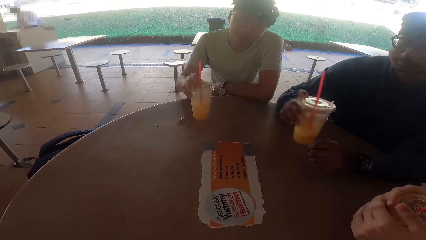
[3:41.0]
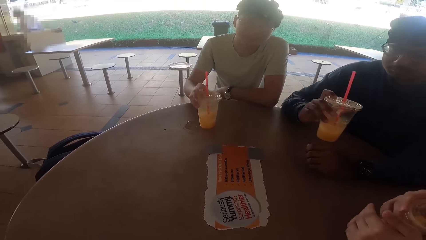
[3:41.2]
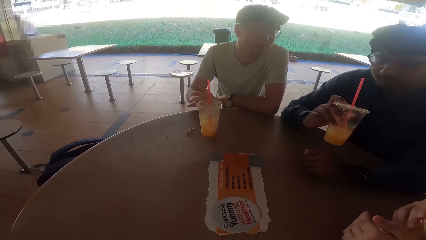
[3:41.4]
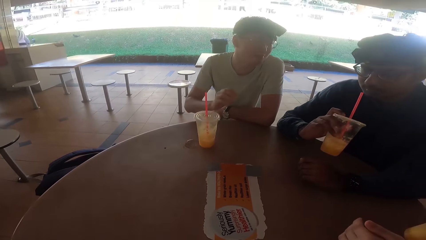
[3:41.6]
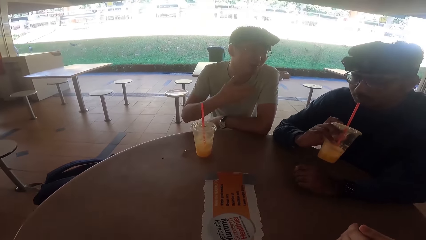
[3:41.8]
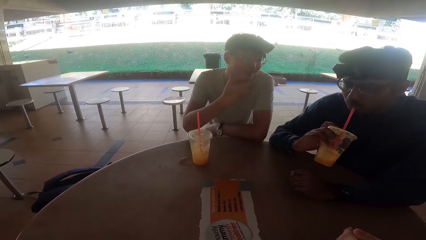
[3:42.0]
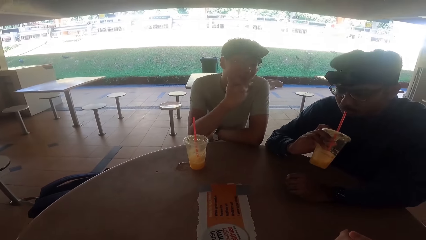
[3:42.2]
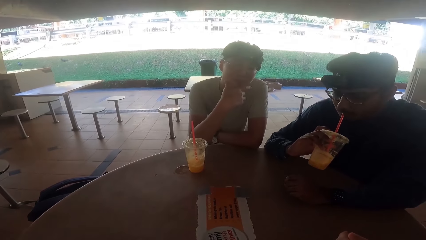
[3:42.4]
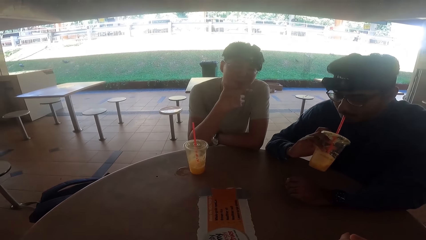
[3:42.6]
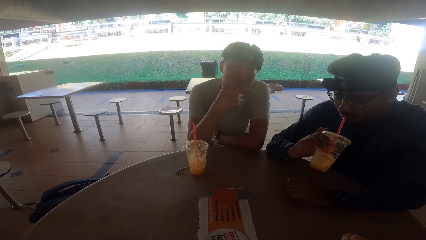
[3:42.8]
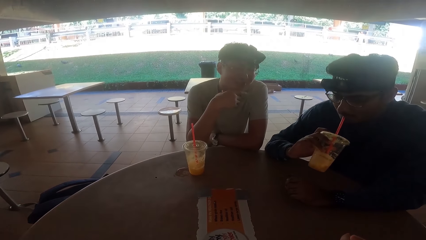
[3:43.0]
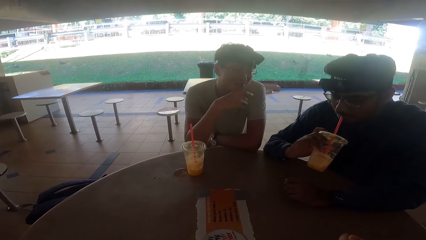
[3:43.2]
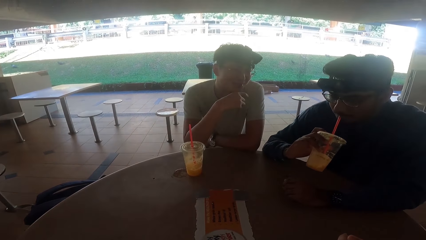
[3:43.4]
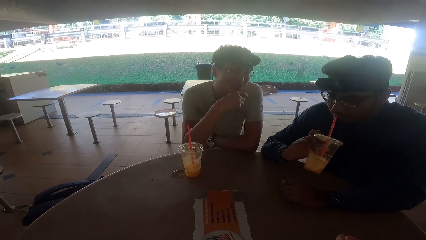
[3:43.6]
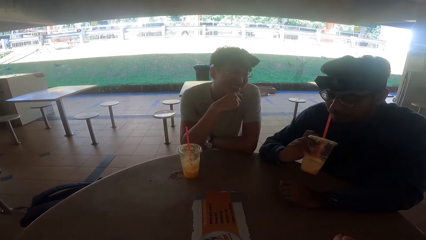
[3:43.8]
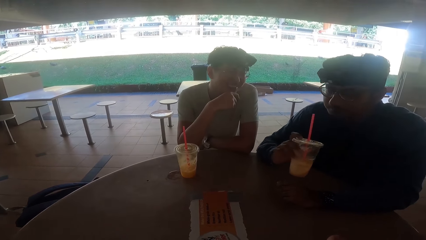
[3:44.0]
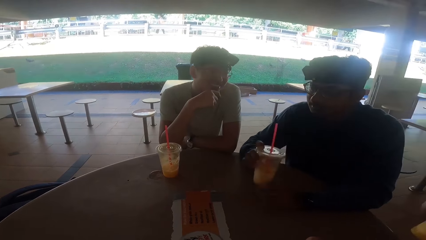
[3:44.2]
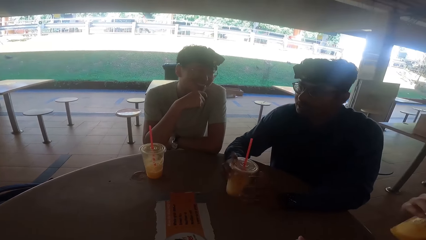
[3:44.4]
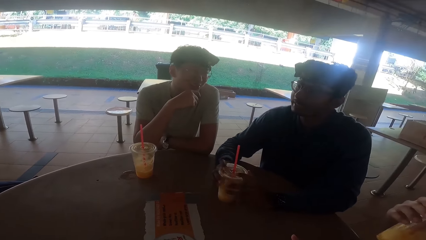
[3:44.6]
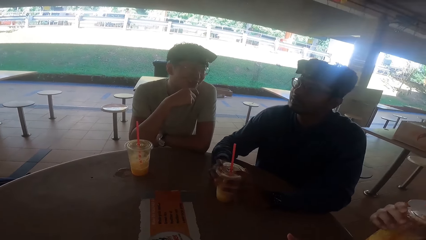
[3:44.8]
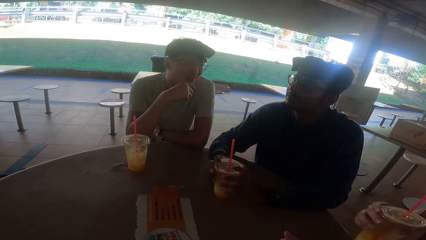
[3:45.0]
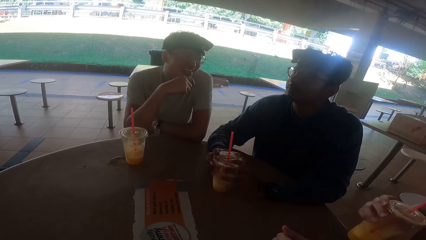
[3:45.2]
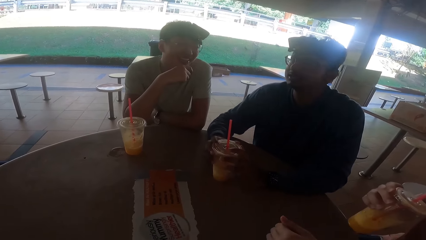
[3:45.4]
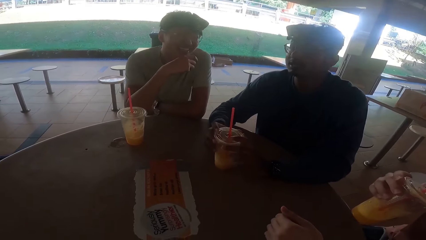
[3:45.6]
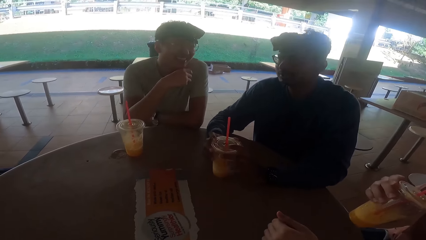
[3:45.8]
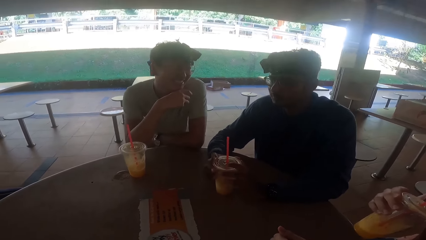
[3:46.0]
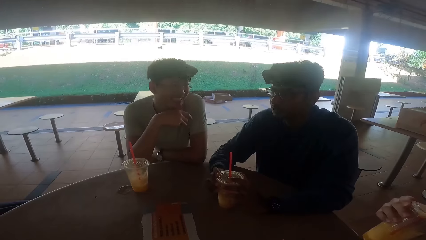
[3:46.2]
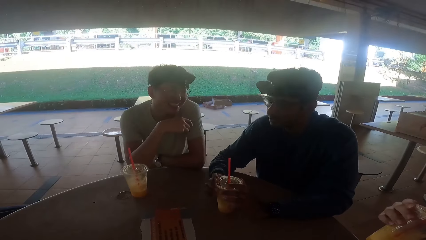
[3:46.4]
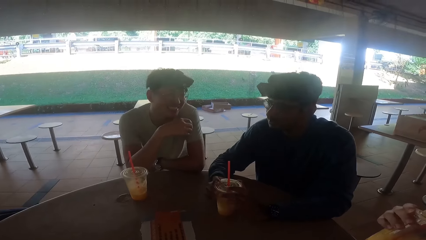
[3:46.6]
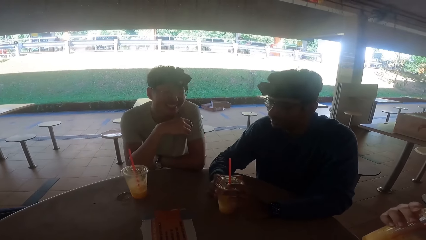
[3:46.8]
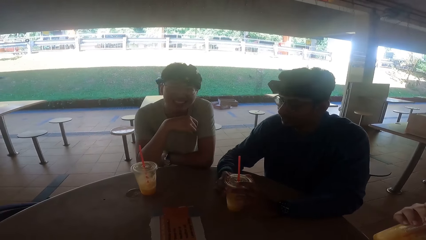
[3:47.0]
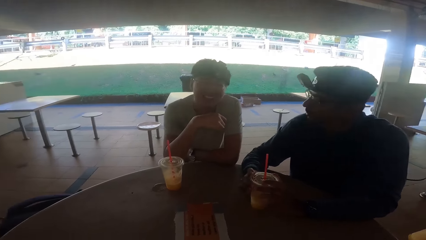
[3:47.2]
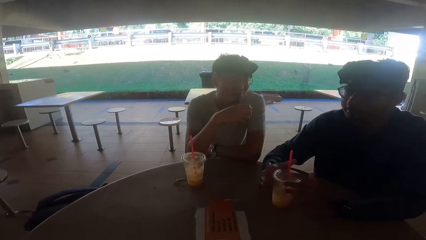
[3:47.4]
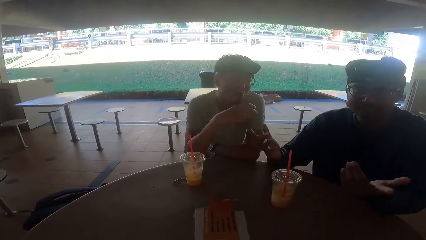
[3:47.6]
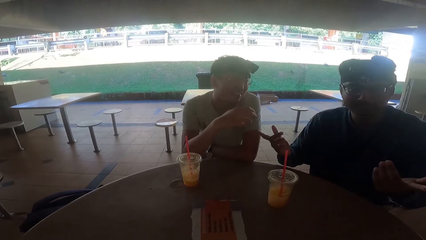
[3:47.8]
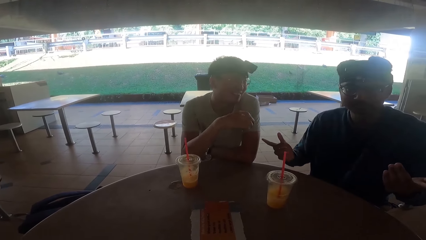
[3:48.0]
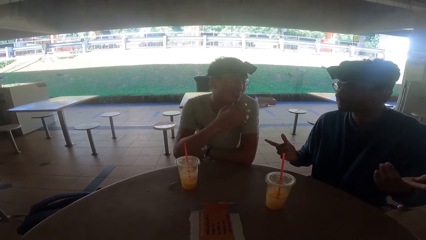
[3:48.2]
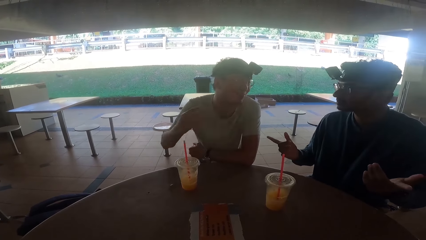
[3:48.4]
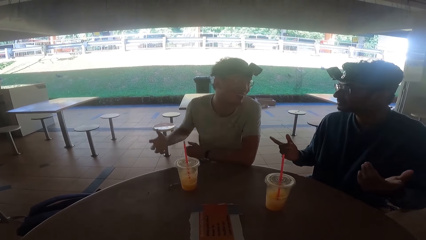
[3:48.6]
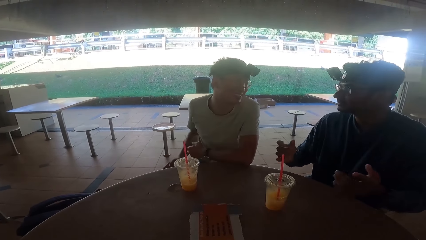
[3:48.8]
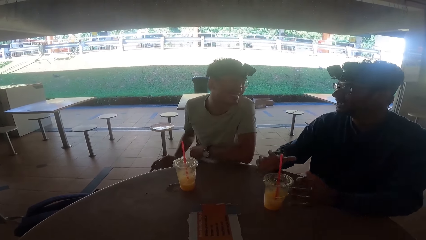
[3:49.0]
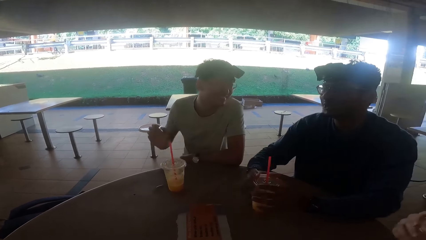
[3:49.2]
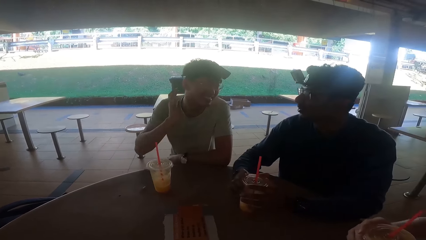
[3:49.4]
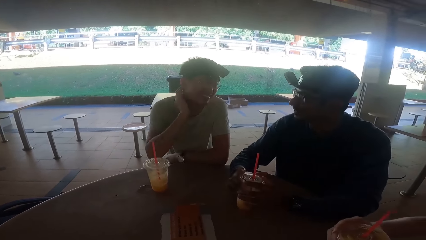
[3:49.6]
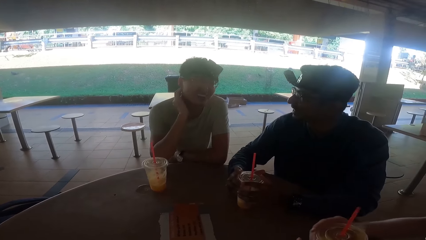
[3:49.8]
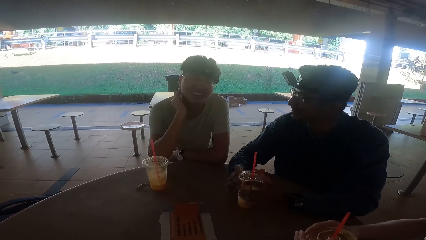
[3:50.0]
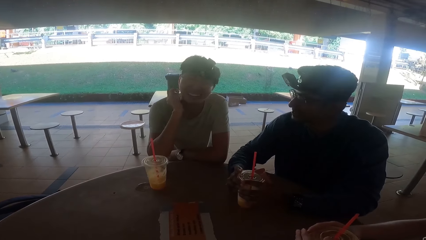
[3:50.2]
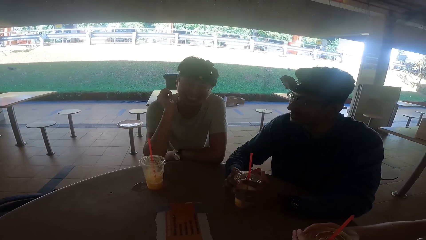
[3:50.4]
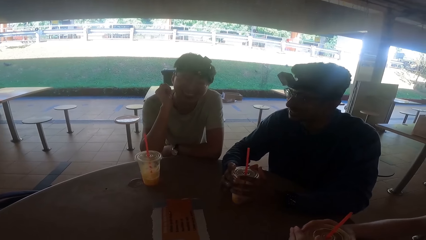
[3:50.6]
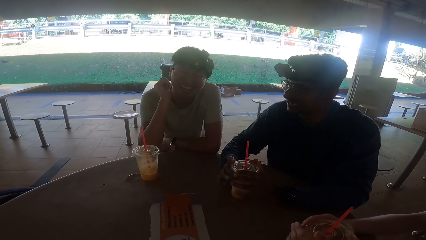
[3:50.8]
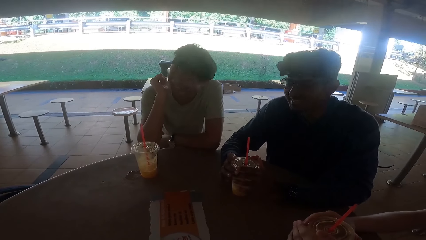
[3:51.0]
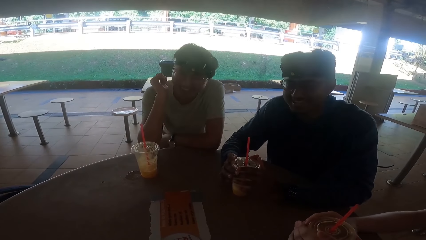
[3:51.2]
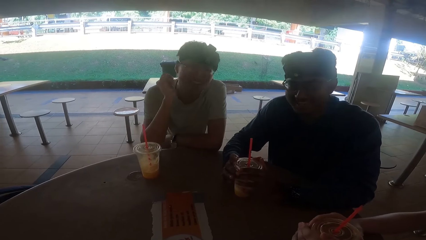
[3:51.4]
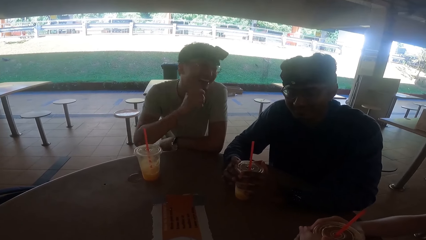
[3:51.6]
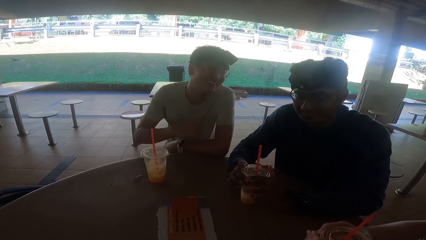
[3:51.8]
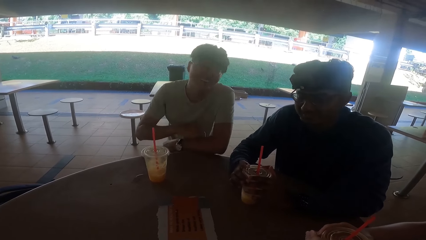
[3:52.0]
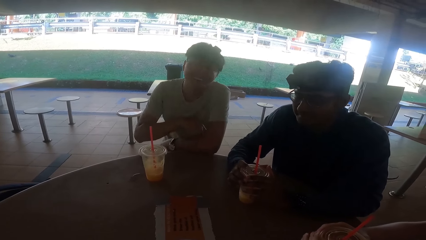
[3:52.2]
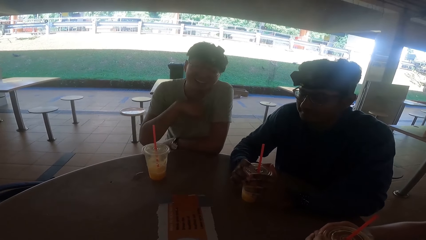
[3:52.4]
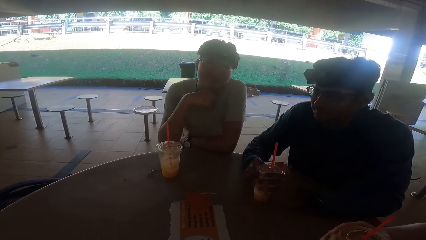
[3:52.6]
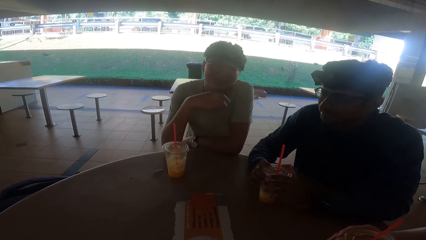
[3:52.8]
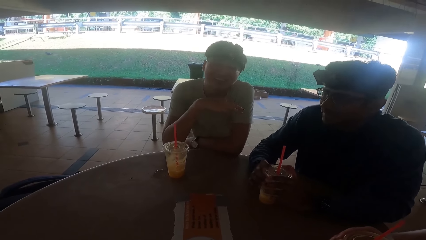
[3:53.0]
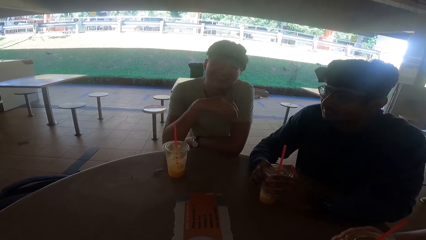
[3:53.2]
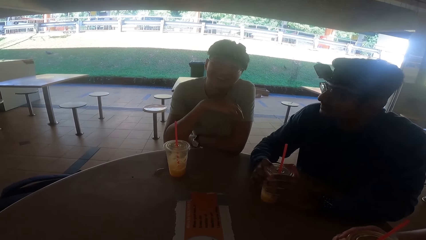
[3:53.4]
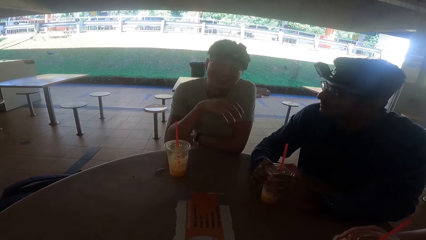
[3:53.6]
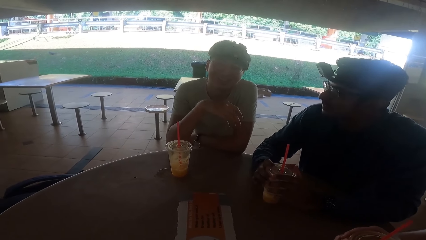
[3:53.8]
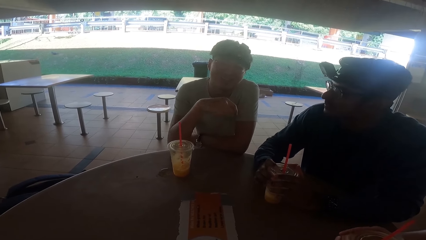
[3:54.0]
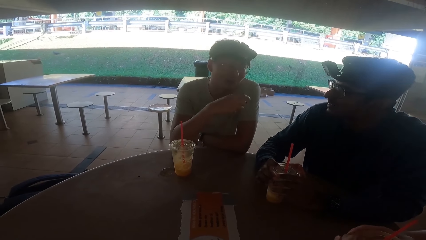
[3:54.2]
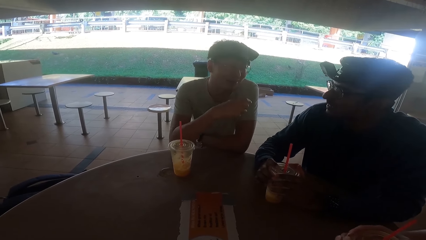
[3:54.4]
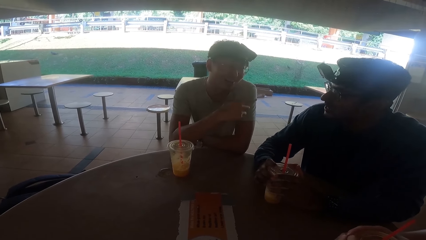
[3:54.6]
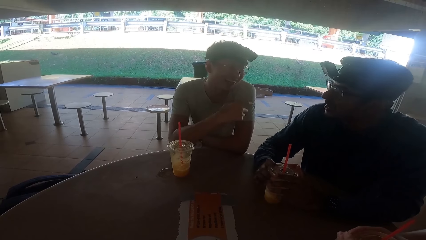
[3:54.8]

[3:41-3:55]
A person picks up the juice from the table. Another person puts the juice on the table. The first person drinks the juice. The other person talks to the first person, a third person and the camera wearer. The first person puts the juice on the table and talks to the camera wearer, the third person and the other person. The other person talks to the first person, the third person and the camera wearer.

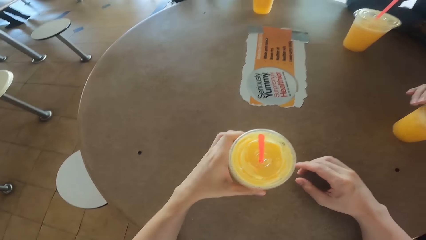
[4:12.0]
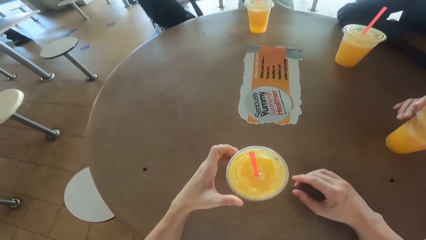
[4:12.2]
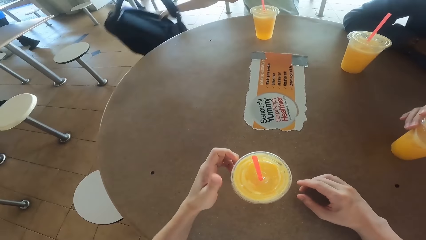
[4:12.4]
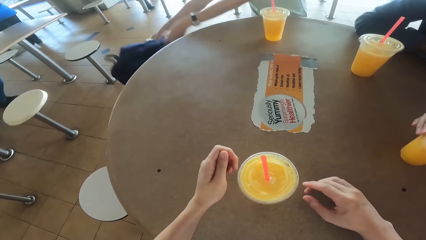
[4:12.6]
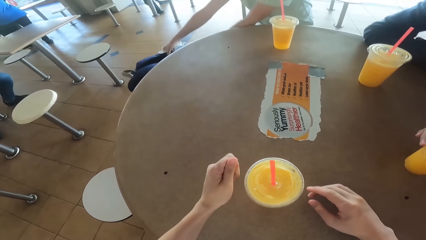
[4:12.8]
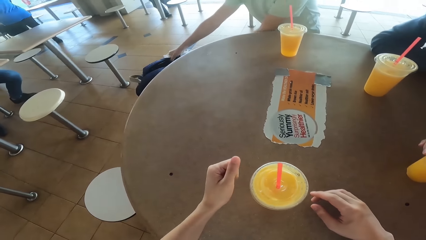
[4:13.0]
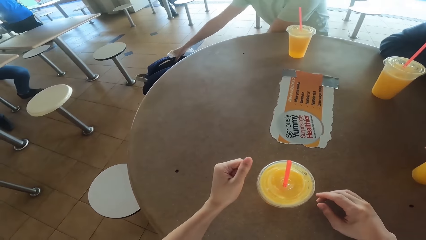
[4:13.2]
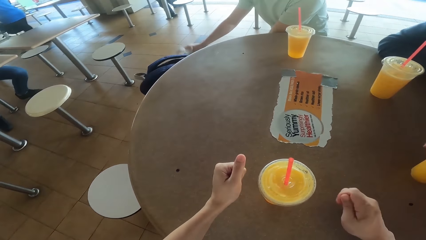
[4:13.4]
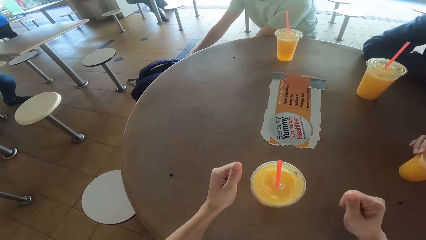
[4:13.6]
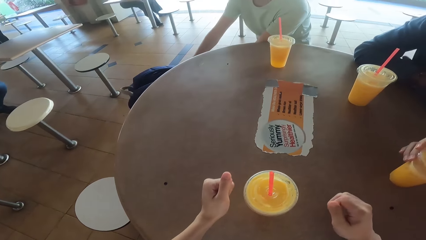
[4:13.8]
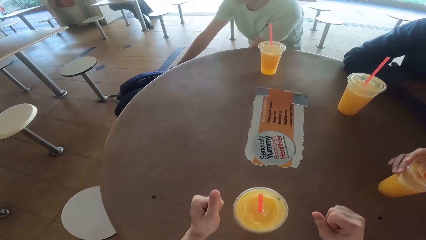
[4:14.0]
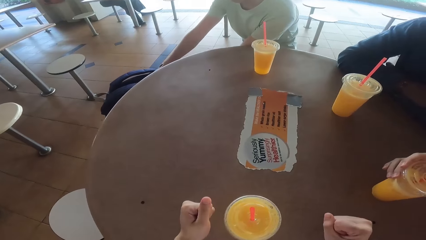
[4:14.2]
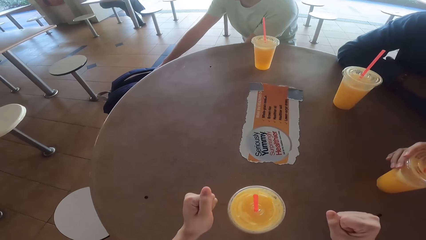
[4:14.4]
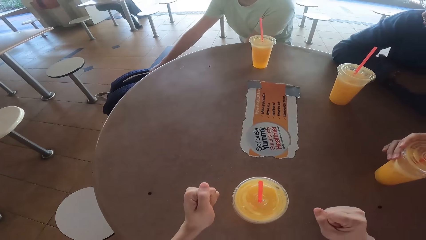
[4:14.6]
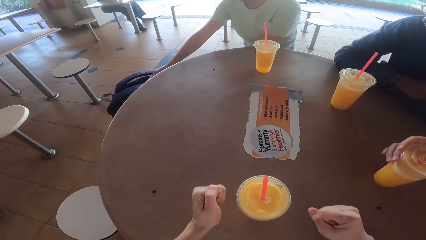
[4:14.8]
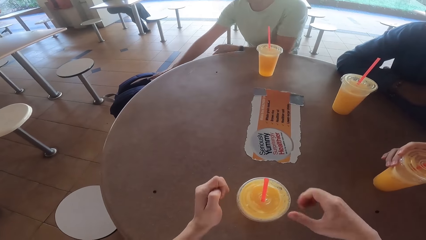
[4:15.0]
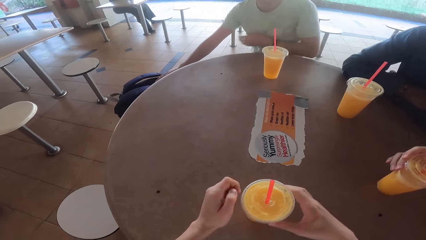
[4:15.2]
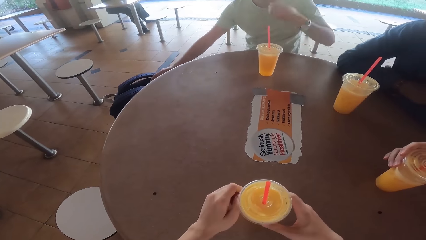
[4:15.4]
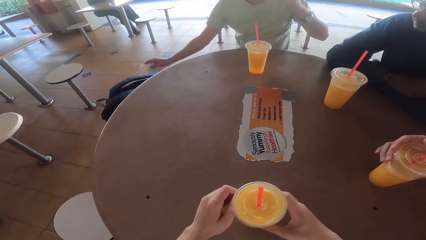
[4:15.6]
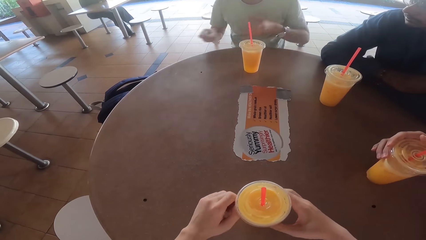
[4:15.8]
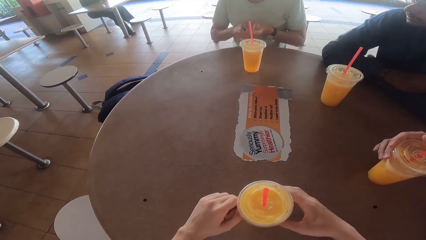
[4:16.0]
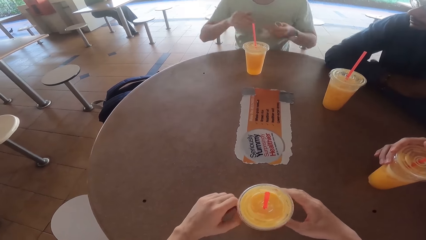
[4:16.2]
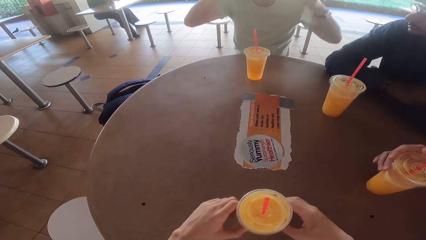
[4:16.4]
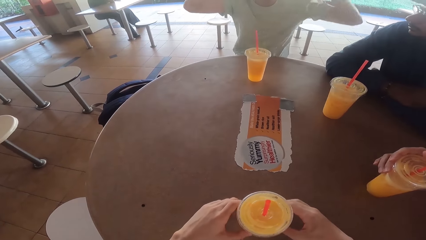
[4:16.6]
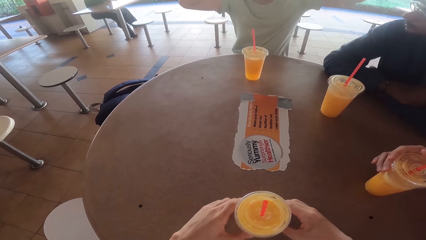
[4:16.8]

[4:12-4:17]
A person puts the bag on the stool. The person adjusts the camera.
